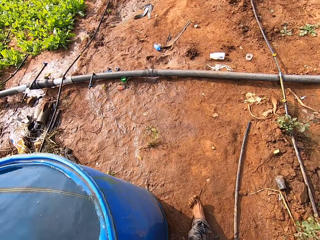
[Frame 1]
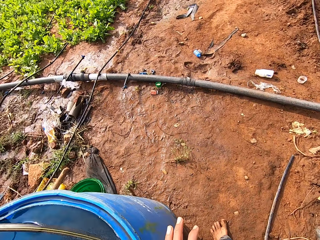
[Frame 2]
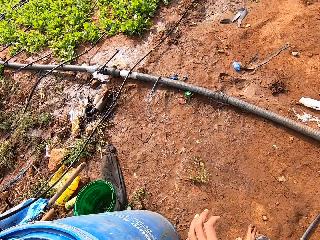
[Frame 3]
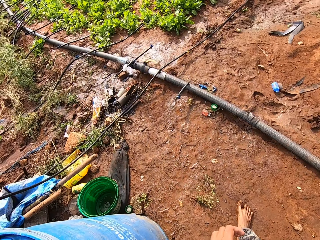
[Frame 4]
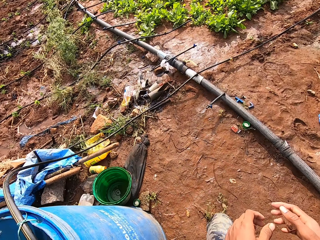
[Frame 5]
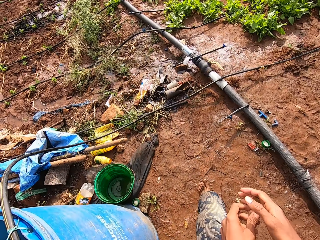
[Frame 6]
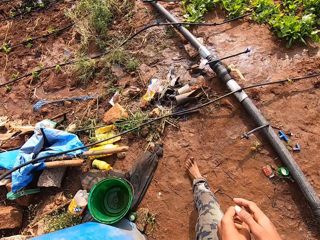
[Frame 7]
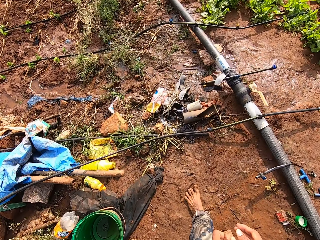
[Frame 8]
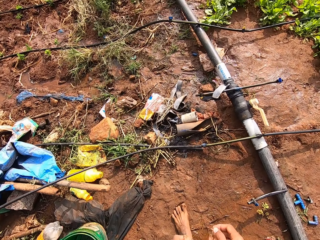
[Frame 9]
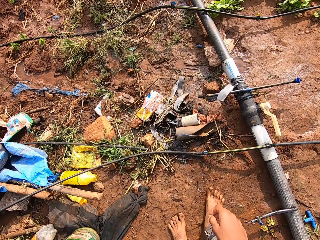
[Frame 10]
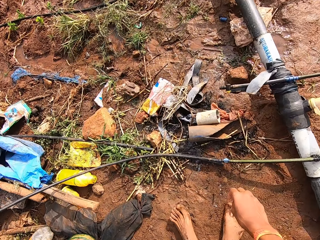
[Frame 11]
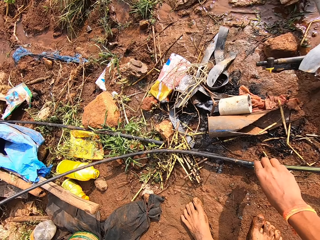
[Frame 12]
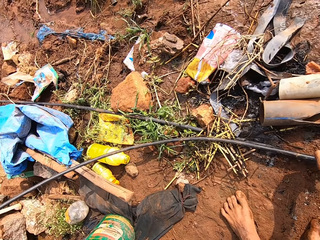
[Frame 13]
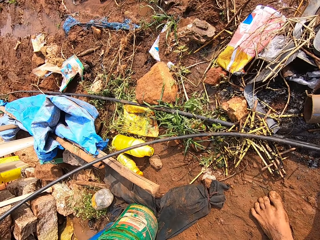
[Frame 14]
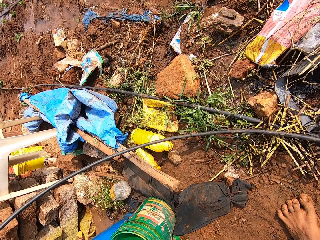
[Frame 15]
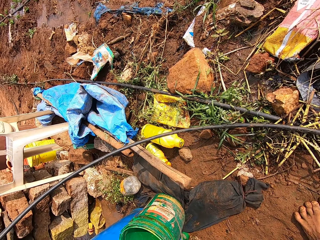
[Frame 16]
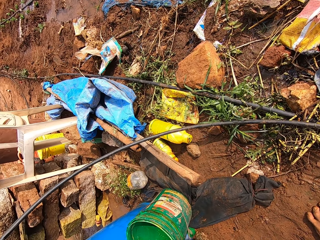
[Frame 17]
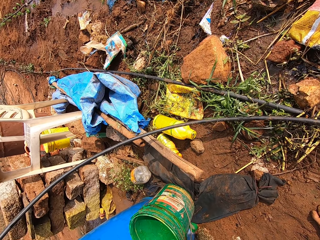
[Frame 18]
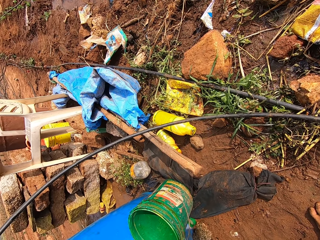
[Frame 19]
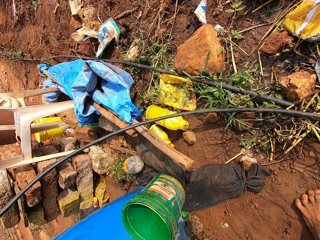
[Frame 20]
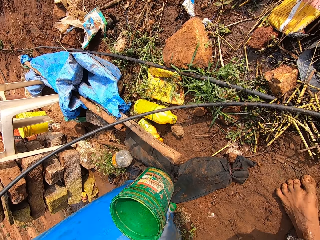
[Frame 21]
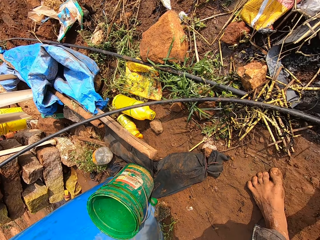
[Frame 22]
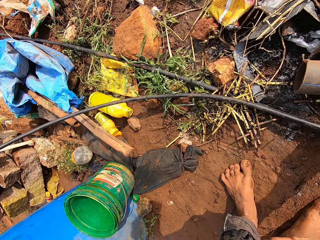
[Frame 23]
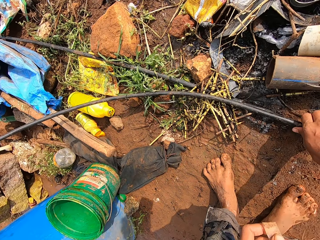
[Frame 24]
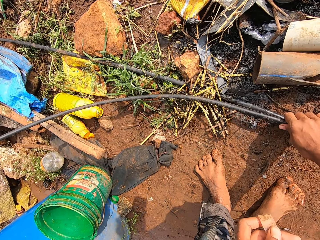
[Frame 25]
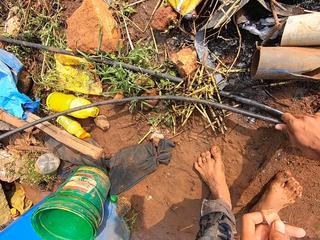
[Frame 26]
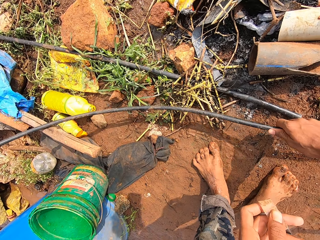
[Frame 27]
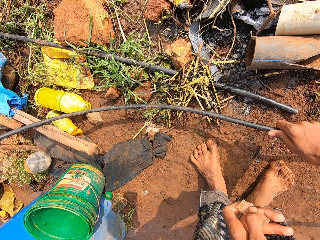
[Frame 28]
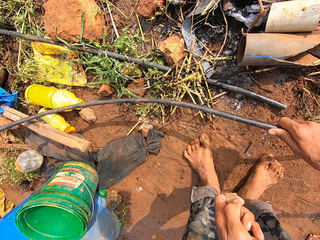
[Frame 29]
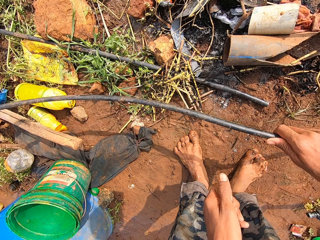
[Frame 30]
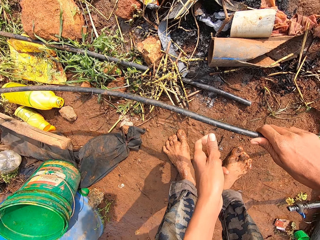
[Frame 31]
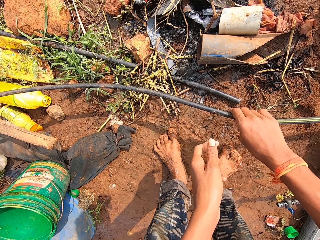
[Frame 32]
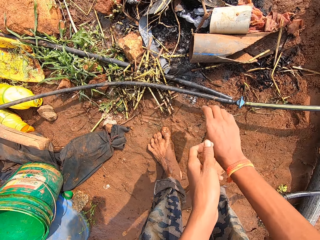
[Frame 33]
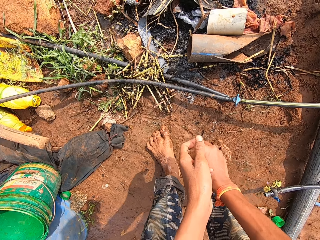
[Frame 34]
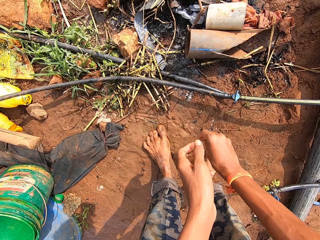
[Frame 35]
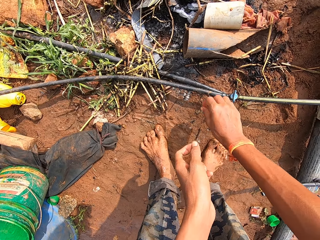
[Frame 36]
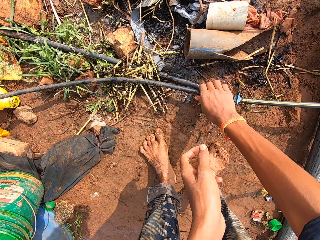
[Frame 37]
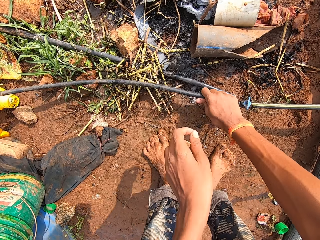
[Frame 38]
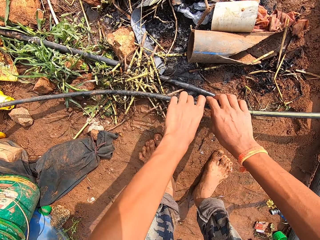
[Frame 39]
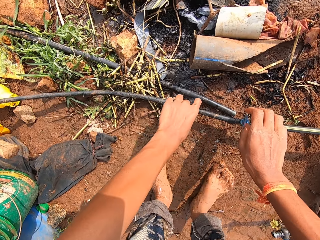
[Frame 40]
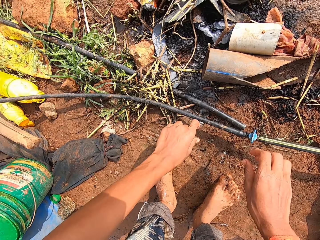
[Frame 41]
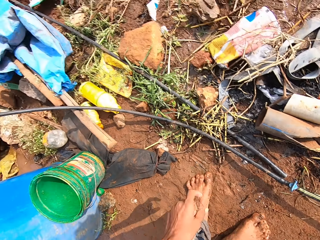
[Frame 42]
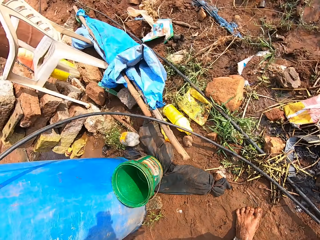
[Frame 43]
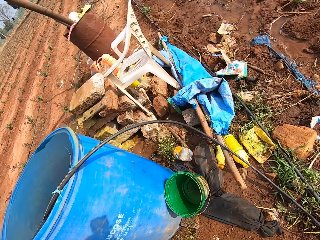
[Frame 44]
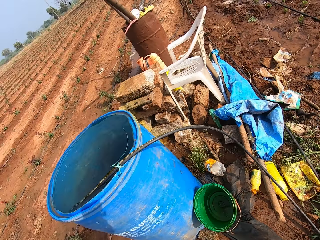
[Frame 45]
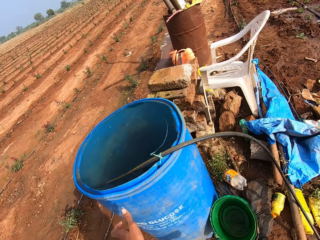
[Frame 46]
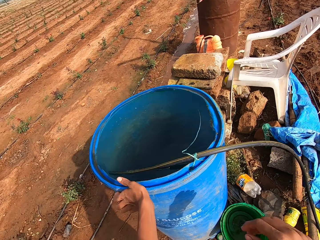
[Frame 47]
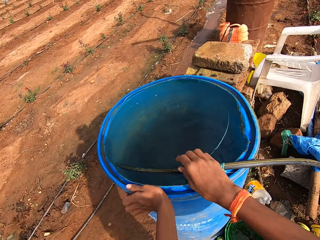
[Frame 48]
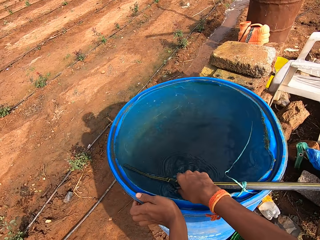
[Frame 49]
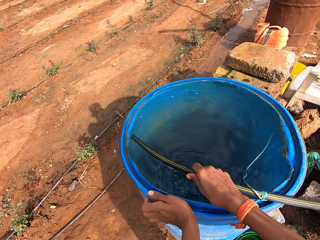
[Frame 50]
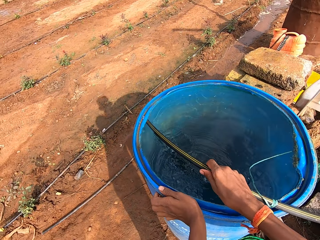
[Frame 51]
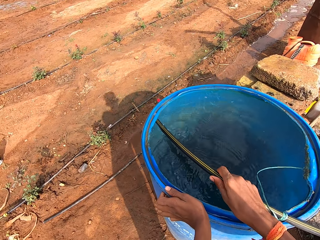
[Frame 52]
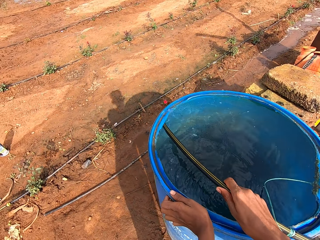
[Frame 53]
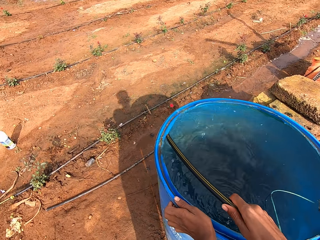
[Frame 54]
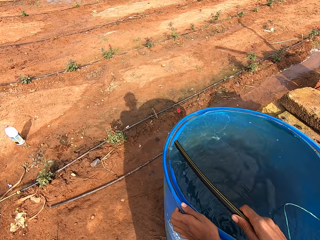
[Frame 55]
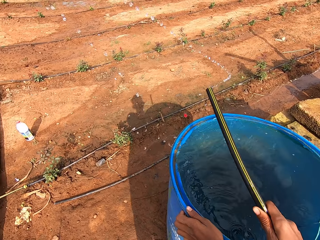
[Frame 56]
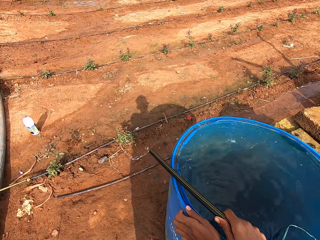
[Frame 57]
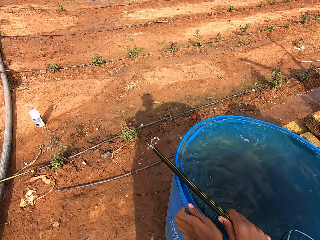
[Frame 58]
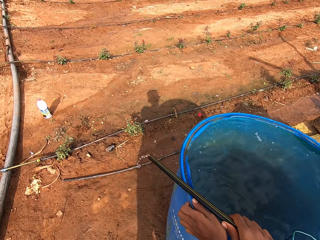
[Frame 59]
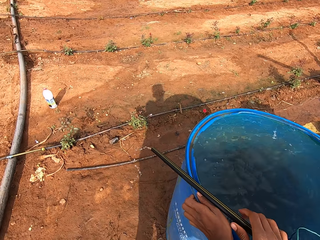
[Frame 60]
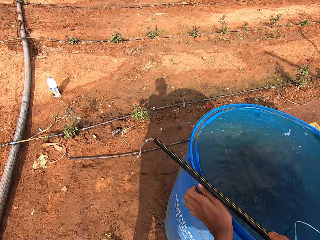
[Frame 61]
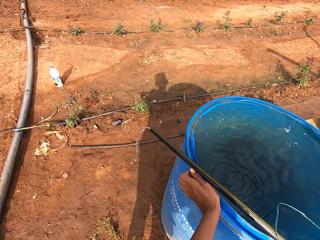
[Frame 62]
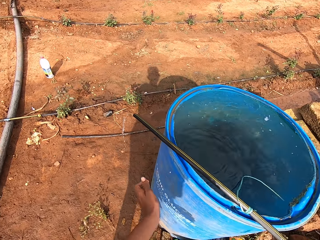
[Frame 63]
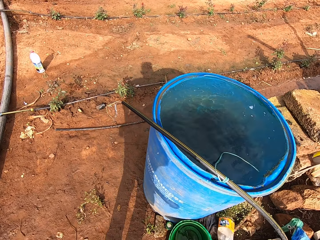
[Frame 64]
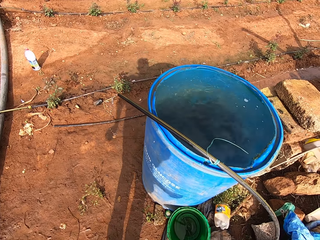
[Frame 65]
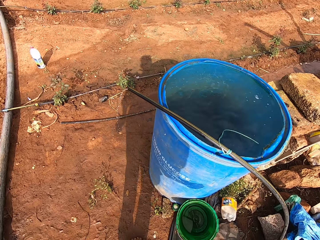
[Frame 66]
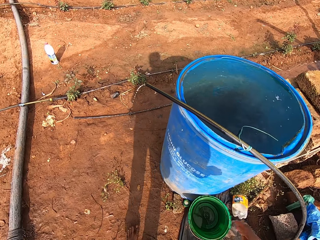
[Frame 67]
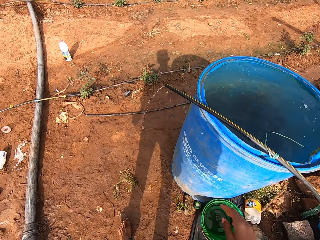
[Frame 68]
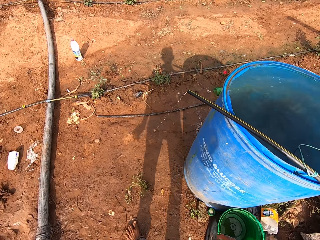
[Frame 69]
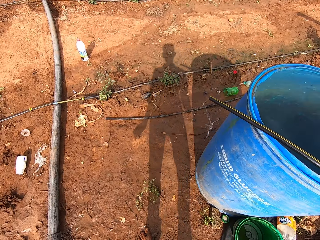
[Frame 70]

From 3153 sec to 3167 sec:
The camera wearer walks past the water drums. He steps ahead. He picks up a pipe or hose with the right hand. He looks at the pipe. He picks the hose from the ground with his right hand. He drops the hose in his right hand on the ground. He holds the pipe with both hands. He holds the water drum with the left hand. He takes the hose out of a water barrel with water with the right hand.

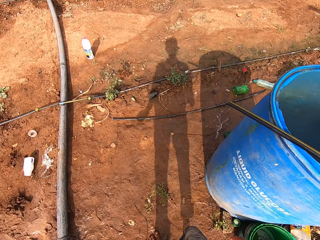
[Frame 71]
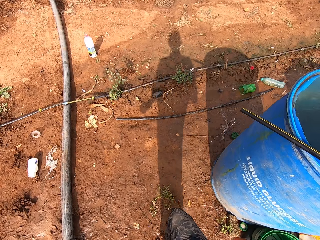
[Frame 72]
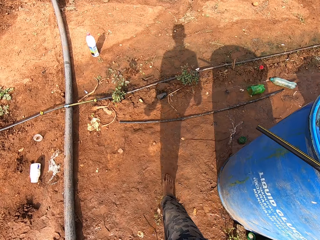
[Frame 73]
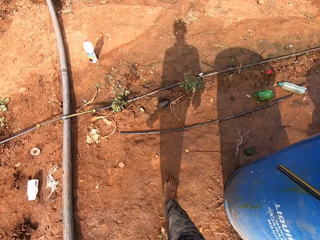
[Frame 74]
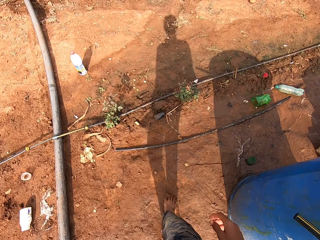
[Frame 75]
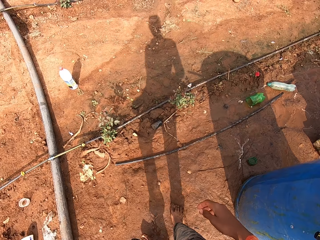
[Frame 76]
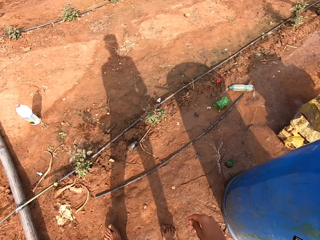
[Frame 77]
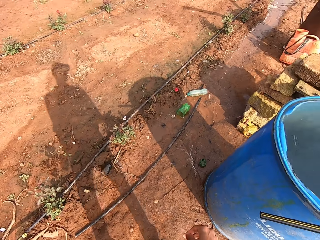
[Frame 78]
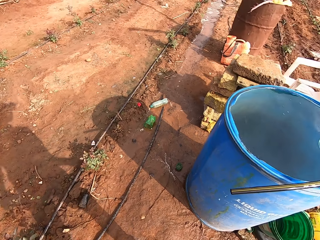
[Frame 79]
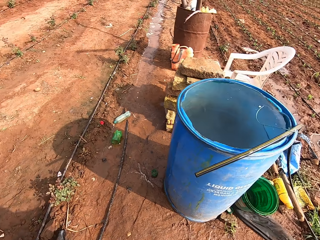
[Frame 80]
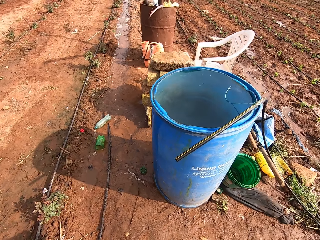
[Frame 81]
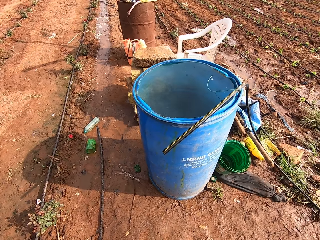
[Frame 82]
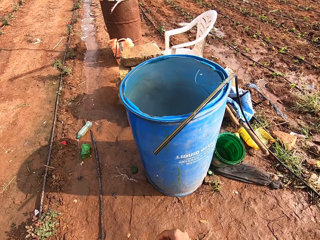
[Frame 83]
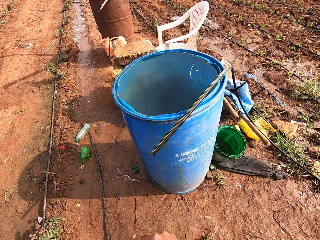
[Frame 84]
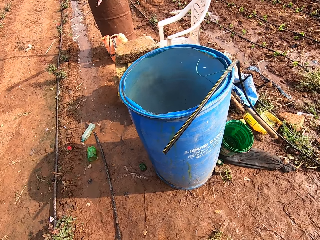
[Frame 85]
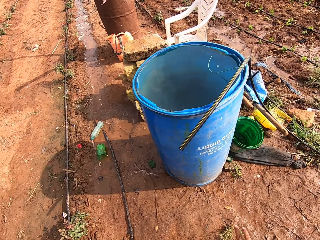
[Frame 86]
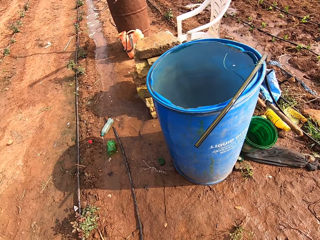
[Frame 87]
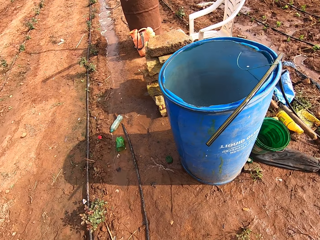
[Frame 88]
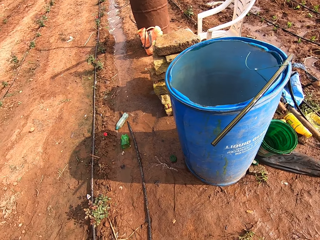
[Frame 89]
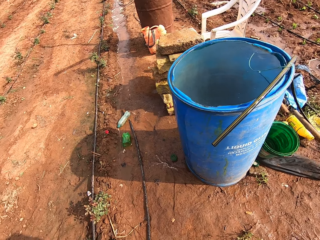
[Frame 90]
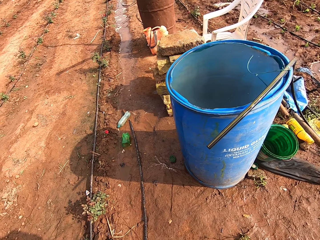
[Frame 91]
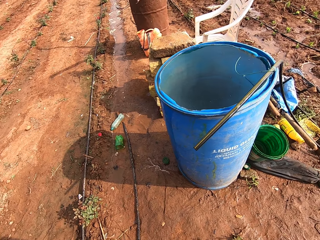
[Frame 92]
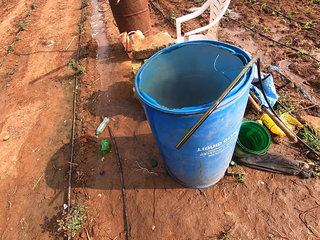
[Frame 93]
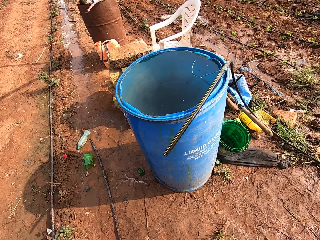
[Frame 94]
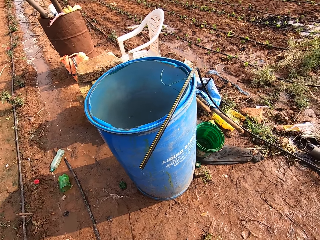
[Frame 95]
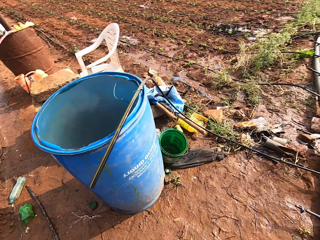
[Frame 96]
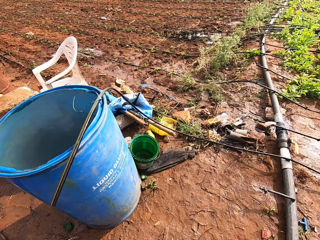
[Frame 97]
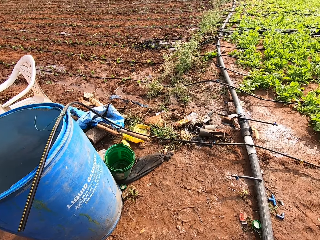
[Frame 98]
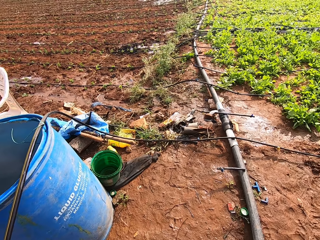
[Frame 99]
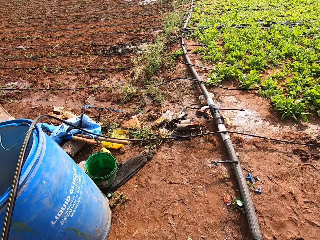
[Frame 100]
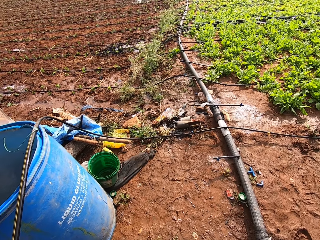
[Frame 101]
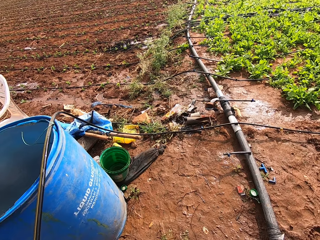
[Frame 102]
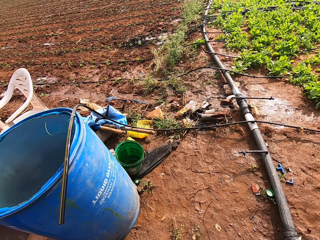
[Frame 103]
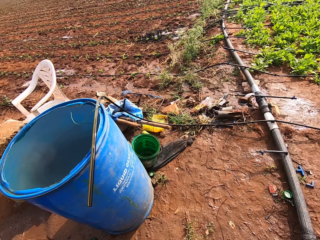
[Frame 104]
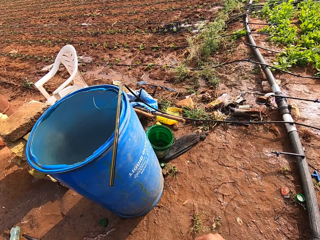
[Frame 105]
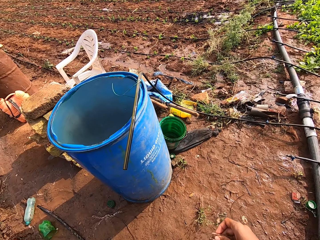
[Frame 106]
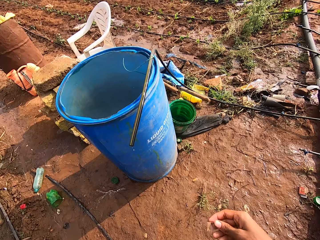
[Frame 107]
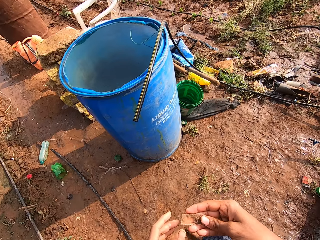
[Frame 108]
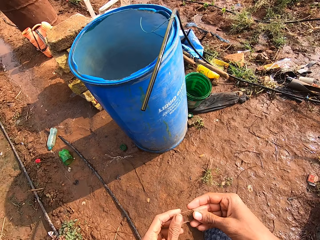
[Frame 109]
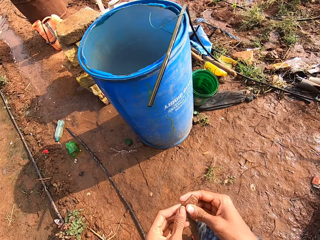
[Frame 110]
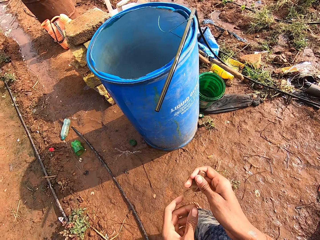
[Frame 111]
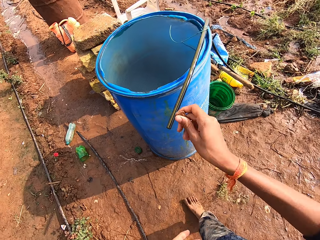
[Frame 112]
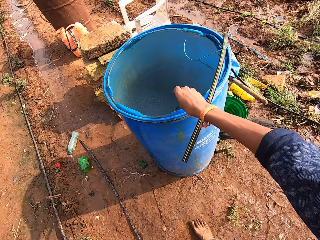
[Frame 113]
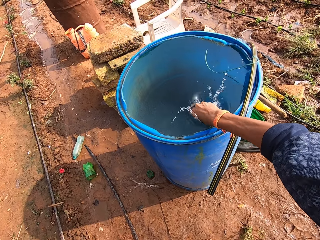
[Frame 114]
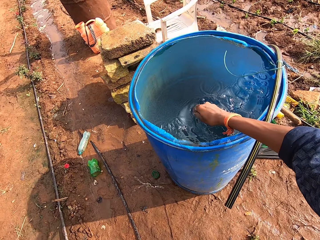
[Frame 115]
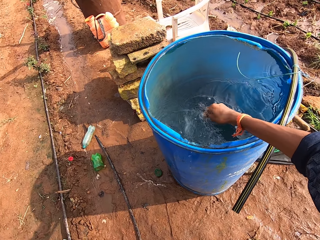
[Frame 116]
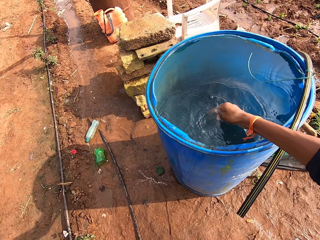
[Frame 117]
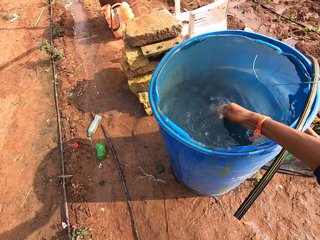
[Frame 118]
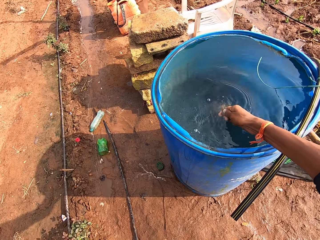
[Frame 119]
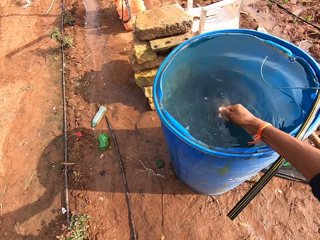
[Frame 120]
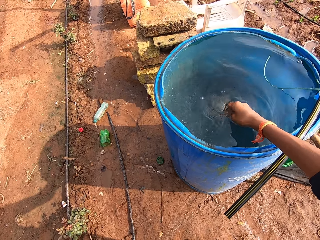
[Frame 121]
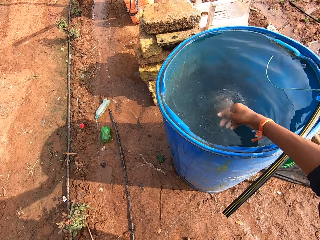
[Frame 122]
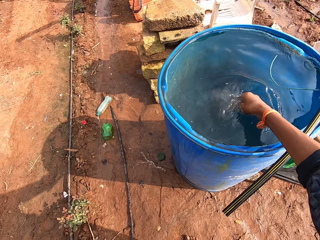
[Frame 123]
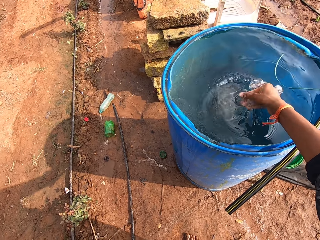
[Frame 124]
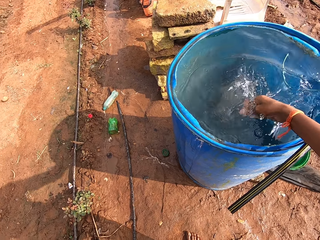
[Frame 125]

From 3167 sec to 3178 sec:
The camera wearer steps ahead. He looks at the water drum. He looks at the field. He holds a piece of glass or wood with his right hand. He holds the piece of glass with both hands. He rinses the piece of glass in the water barrel with water with his right hand.
